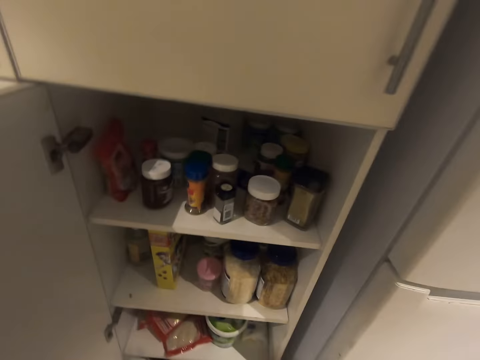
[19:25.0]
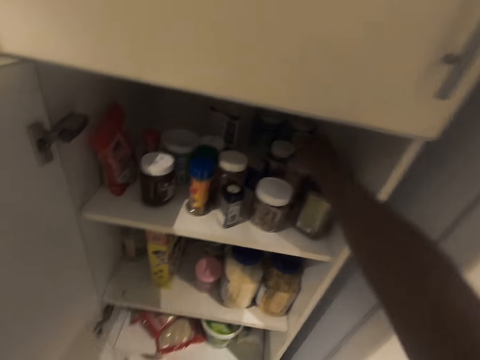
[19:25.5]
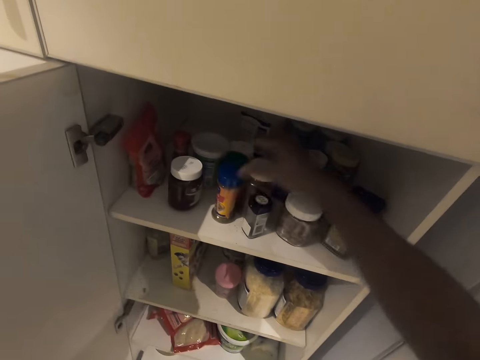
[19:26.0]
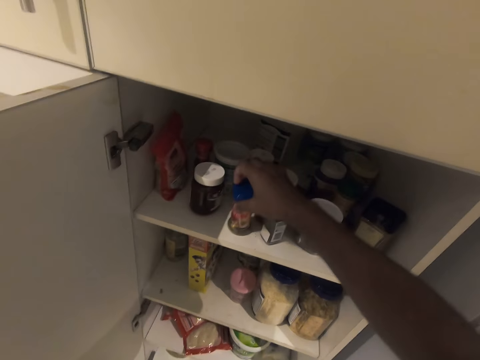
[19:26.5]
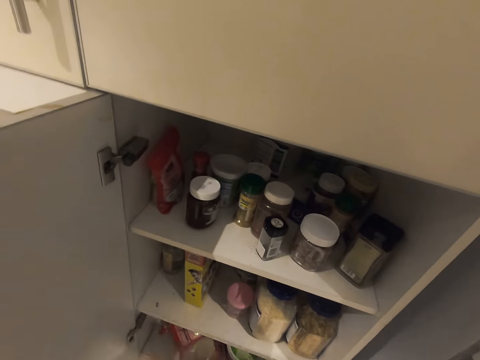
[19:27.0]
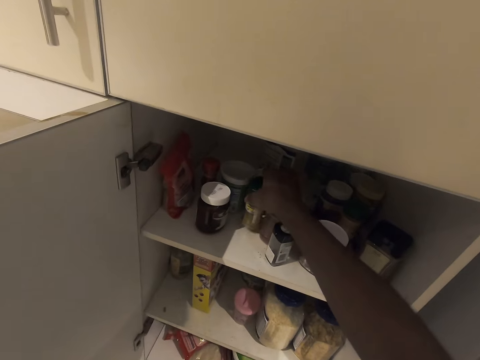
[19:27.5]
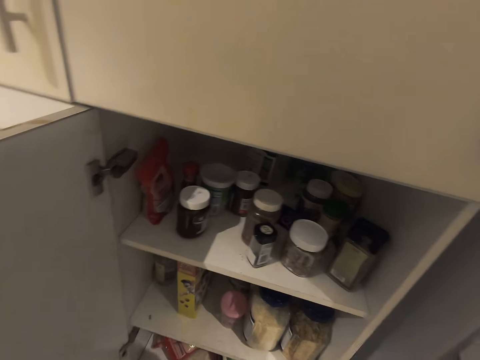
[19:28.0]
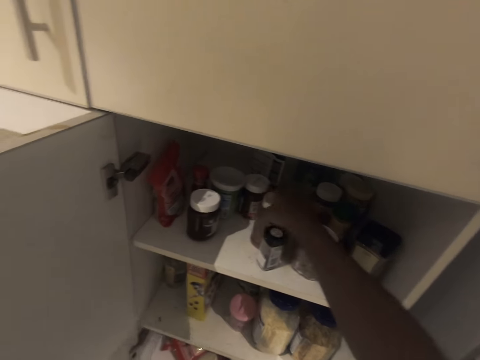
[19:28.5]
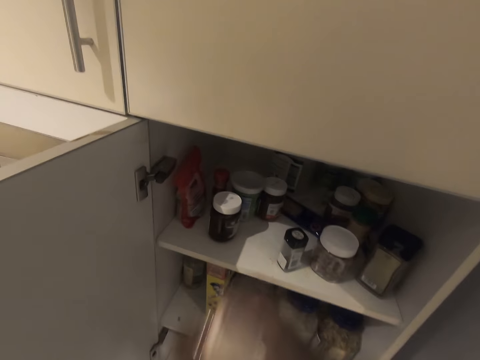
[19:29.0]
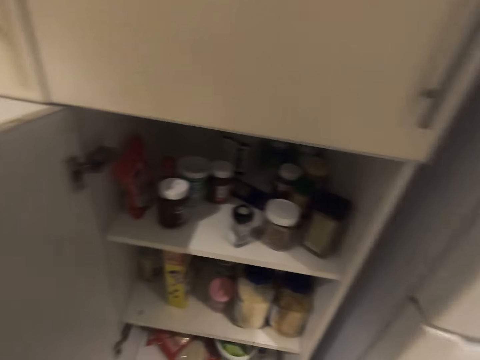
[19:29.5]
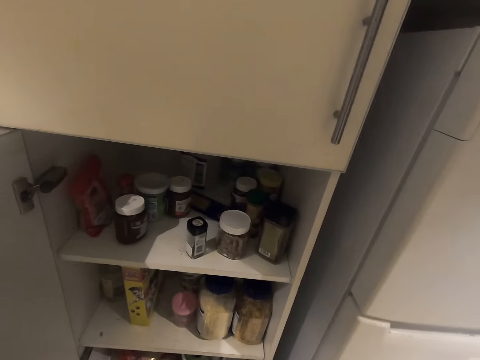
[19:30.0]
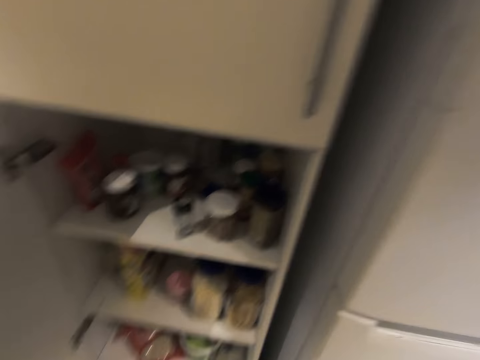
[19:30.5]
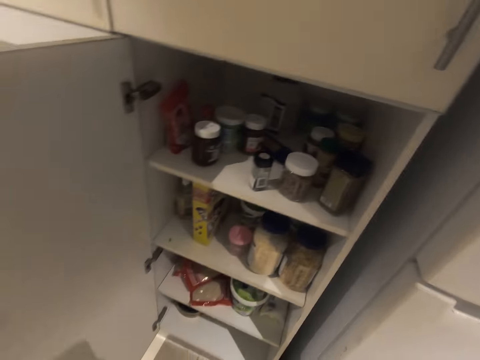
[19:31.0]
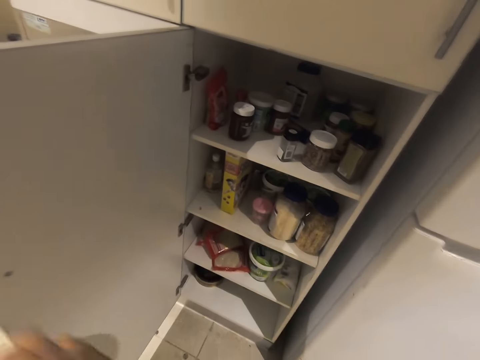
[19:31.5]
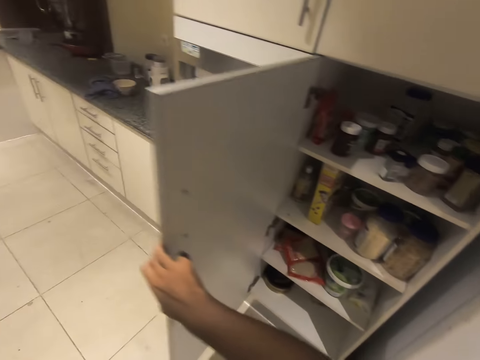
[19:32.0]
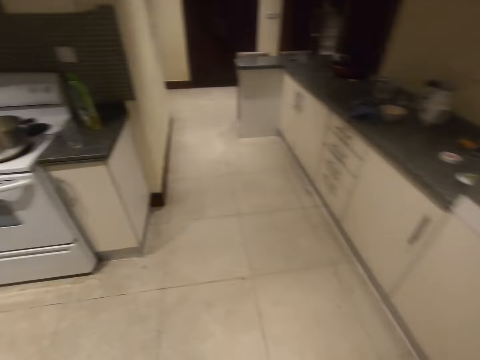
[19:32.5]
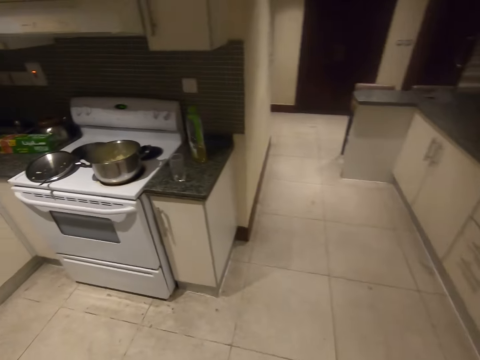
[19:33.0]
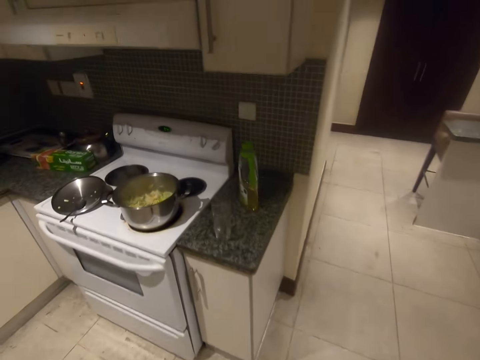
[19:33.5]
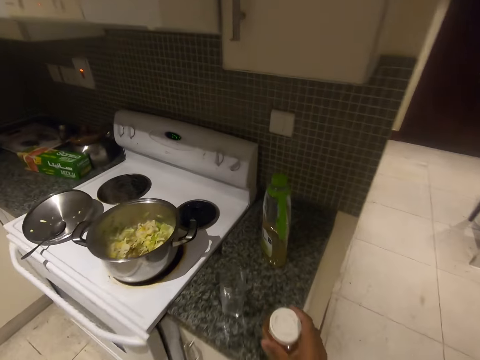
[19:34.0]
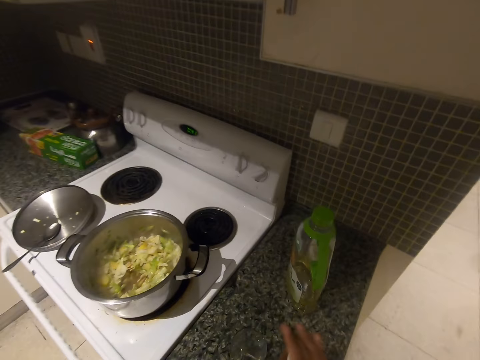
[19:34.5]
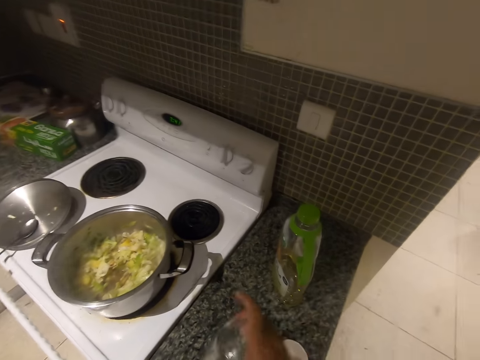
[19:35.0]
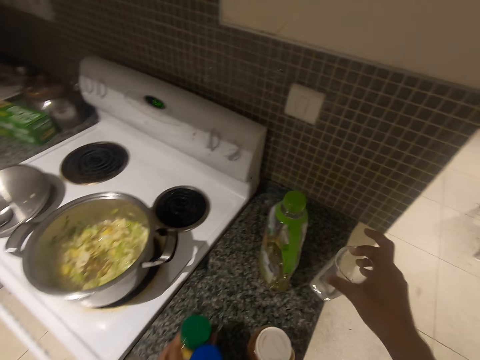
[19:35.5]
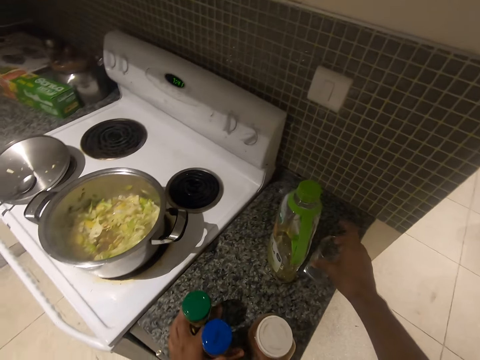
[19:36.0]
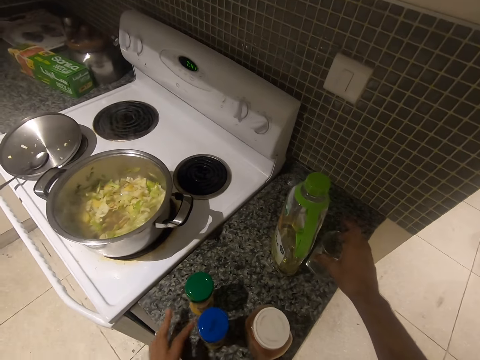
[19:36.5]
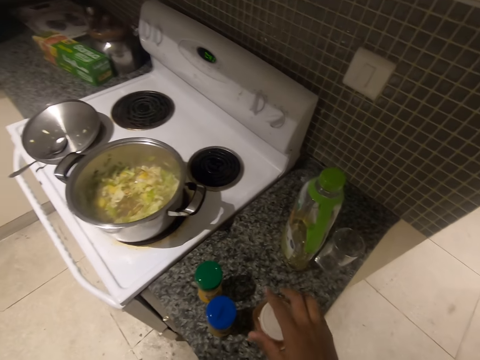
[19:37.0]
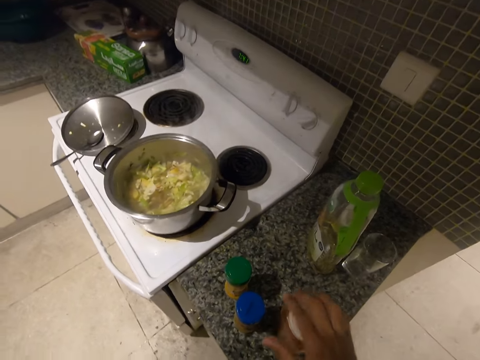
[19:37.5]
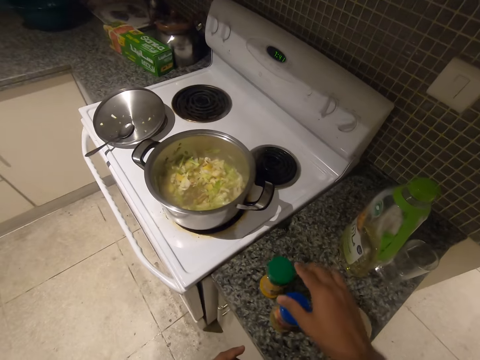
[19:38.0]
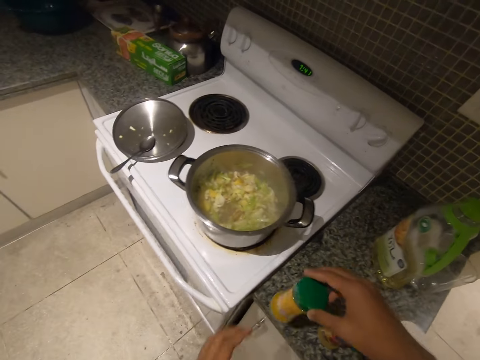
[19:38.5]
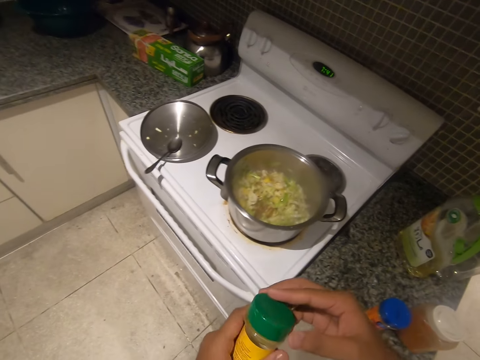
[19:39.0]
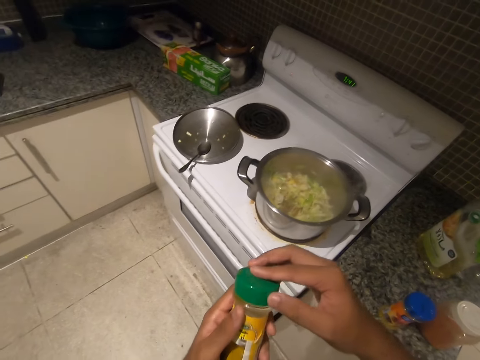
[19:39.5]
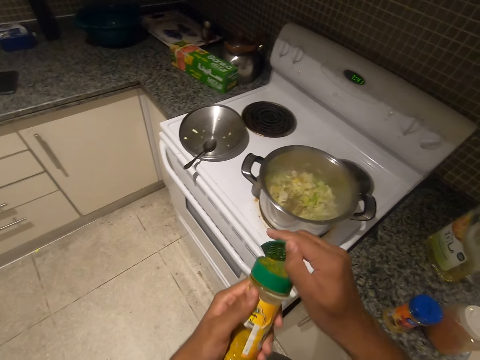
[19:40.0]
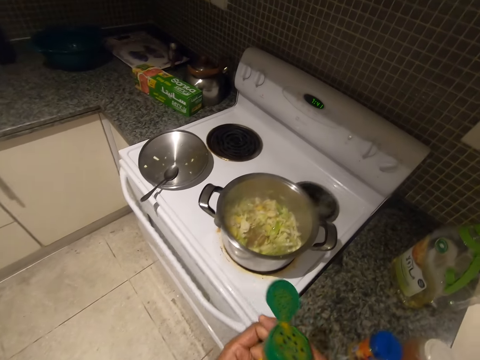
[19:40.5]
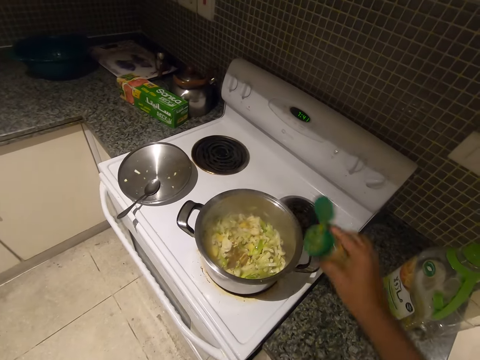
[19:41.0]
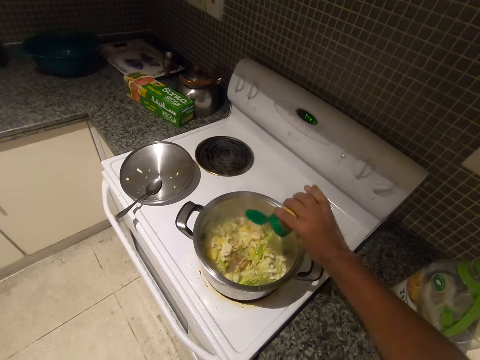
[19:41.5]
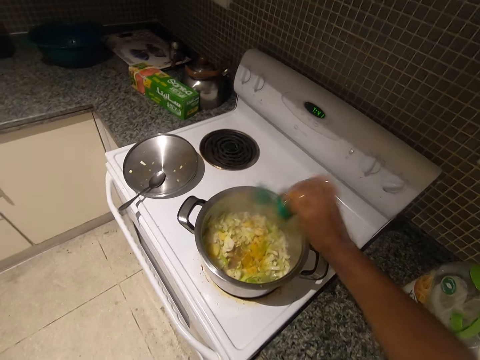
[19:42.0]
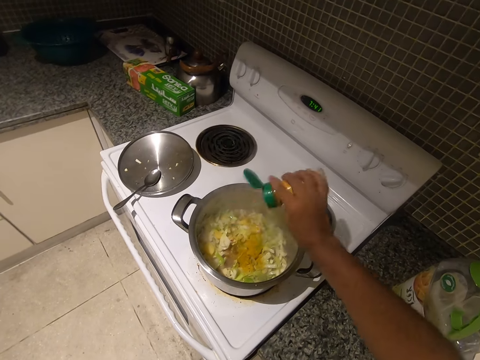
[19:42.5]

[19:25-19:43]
The camera wearer picks up a jar of curry. He picks up a jar of turmeric. He picks up a jar of pepper. He closes the fridge or cabinet with his right hand. He talks to a man. He walks towards the cooker. He drops the jar of pepper. He moves the glass cup on the kitchen countertop. He drops the jar of turmeric and curry. He picks up the jar of turmeric with his right hand. He holds the jar of turmeric with his left hand. He opens the jar of turmeric with his right hand. He pours the turmeric into the pot with his right hand.

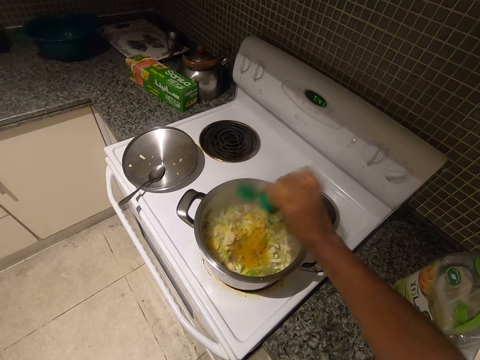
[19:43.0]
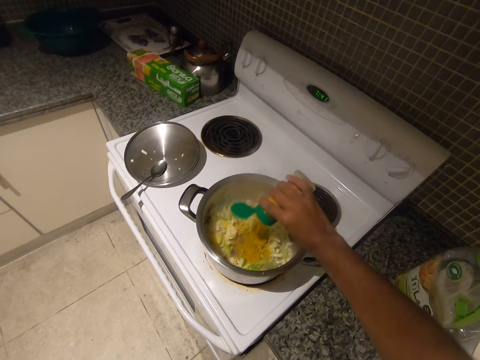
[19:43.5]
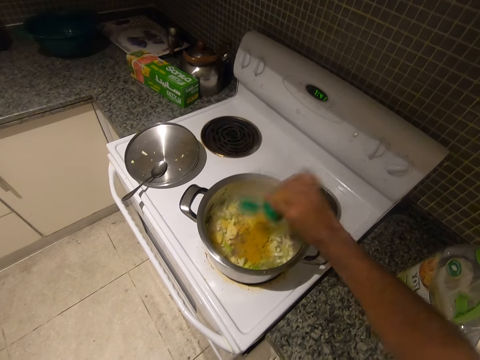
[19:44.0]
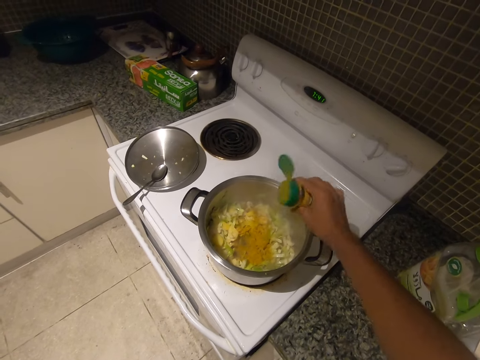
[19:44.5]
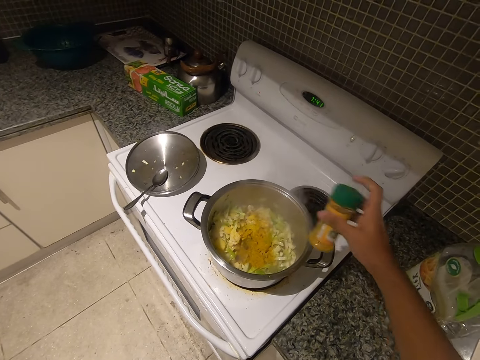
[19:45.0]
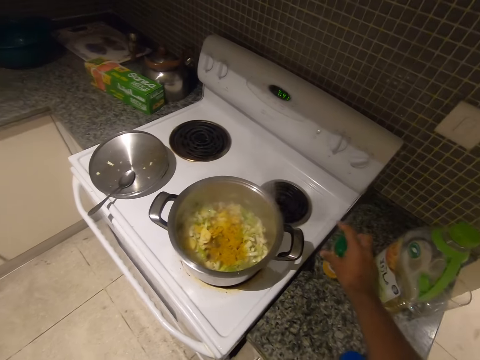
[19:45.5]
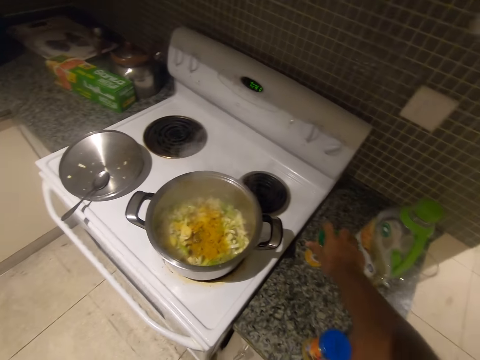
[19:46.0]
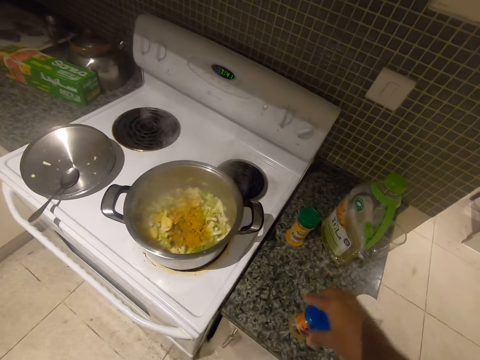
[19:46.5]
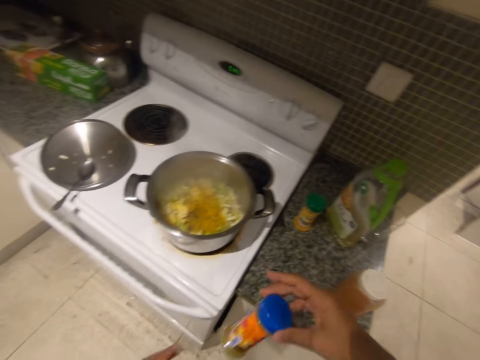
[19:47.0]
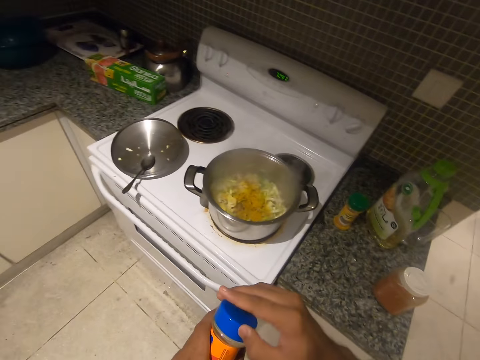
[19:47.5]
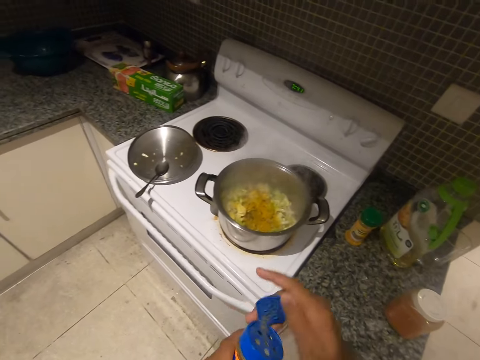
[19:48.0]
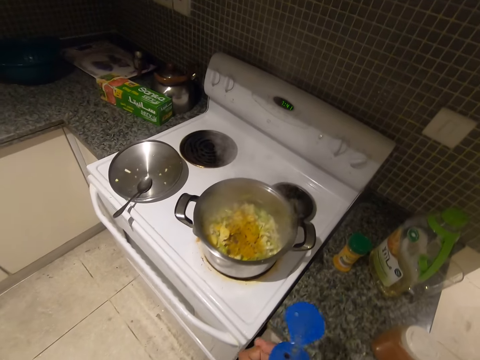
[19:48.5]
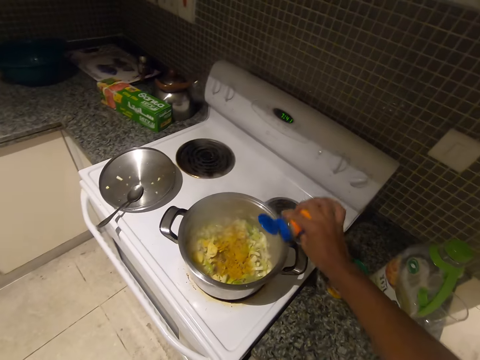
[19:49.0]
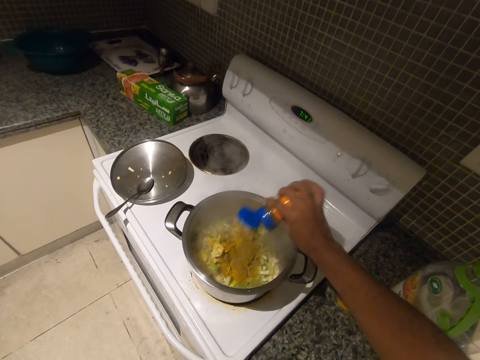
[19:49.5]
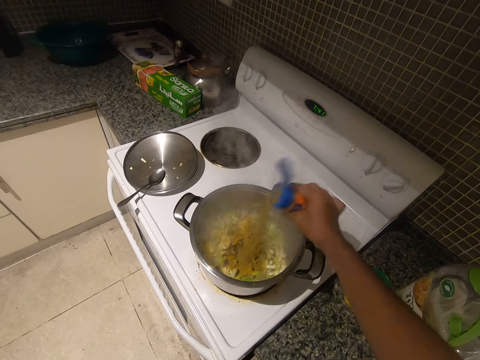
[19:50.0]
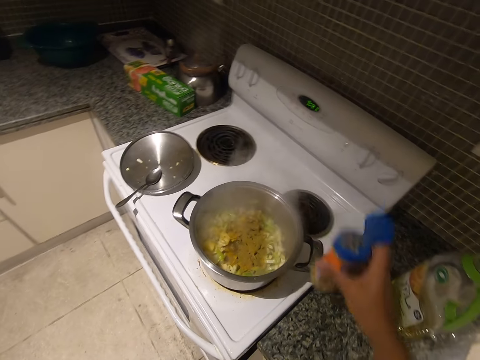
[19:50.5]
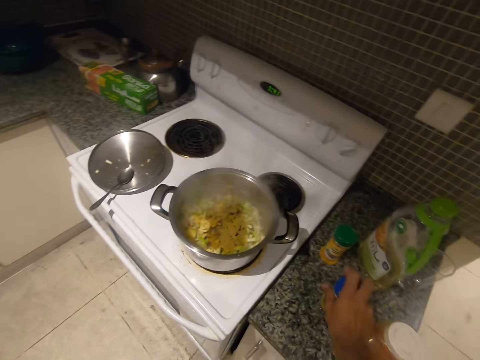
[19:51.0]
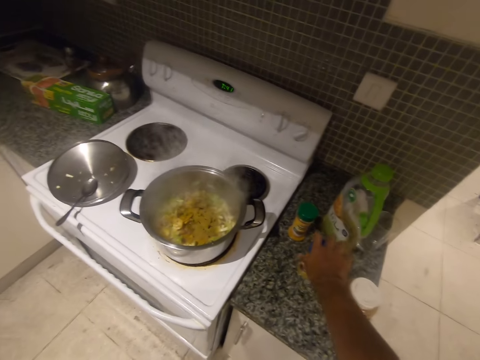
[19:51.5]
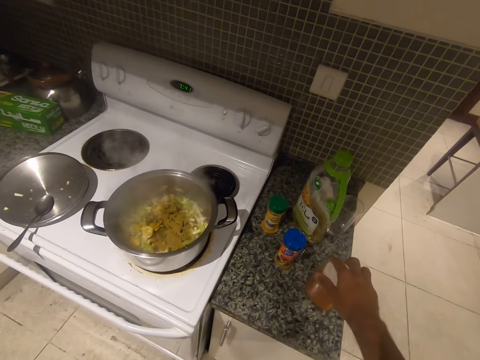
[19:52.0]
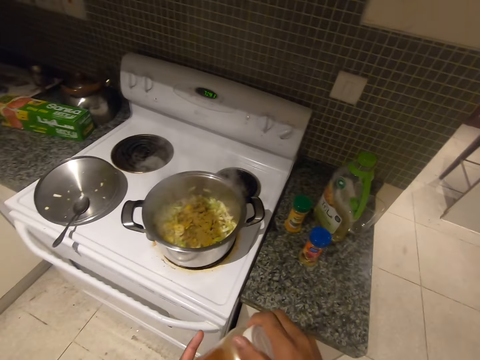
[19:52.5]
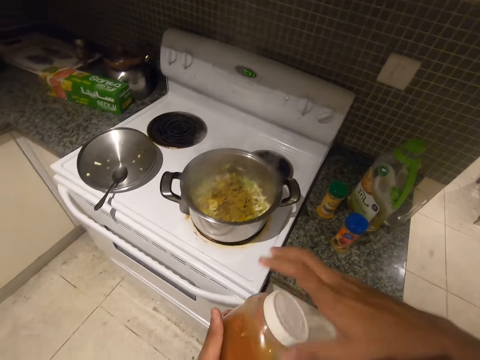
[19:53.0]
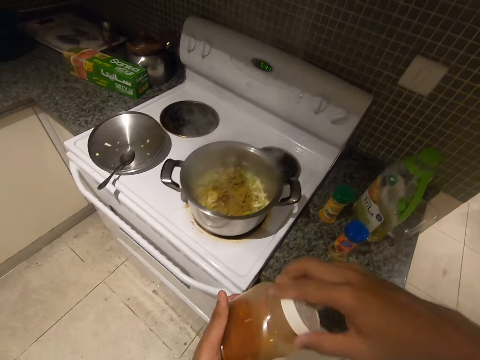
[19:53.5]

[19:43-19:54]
The camera wearer closes the jar of turmeric with his right hand. He drops the turmeric jar on the countertop. He picks up the jar of curry with his right hand. He passes the curry jar to his left hand. He opens the jar of curry with his right hand. He pours the curry into the pot. He drops the jar of curry on the kitchen countertop. He closes the jar of curry. He picks up the jar of pepper with his right hand. He holds the jar with his left hand. He opens the jar with his right hand.
